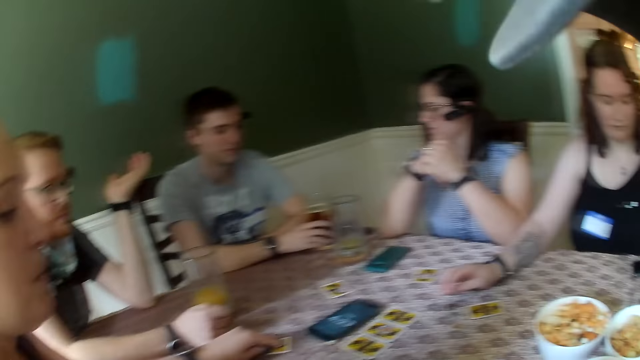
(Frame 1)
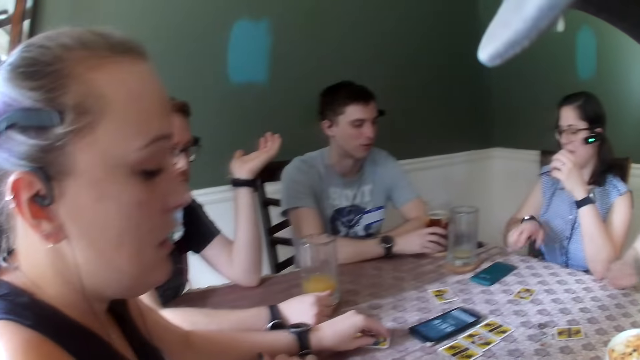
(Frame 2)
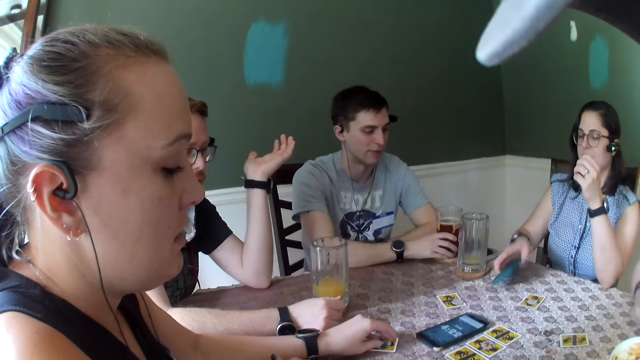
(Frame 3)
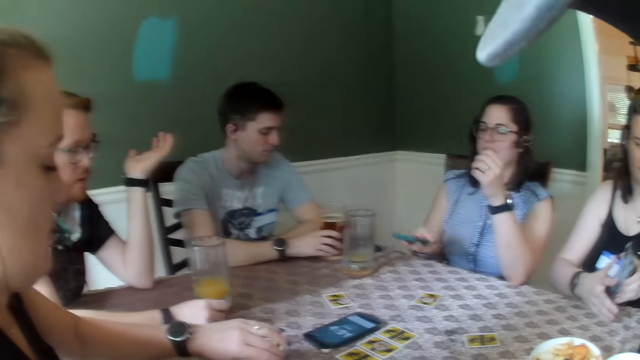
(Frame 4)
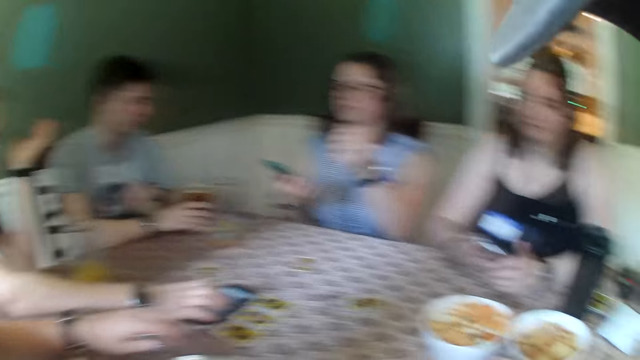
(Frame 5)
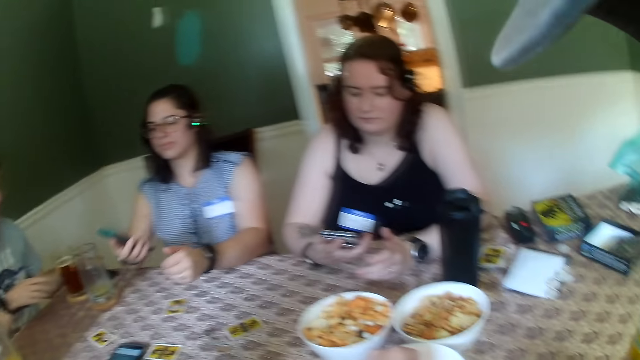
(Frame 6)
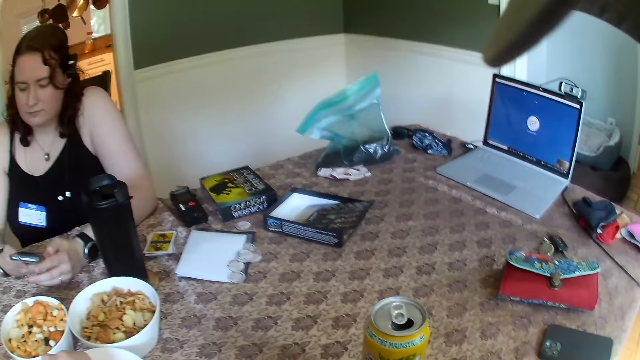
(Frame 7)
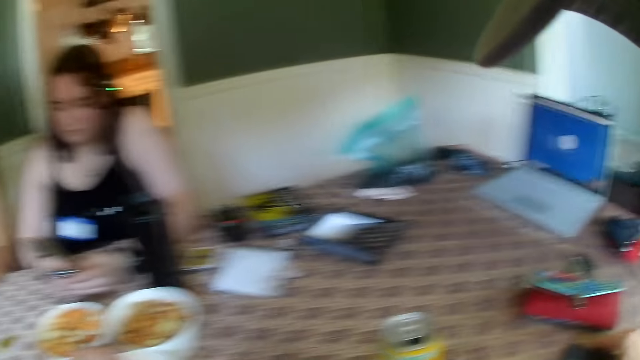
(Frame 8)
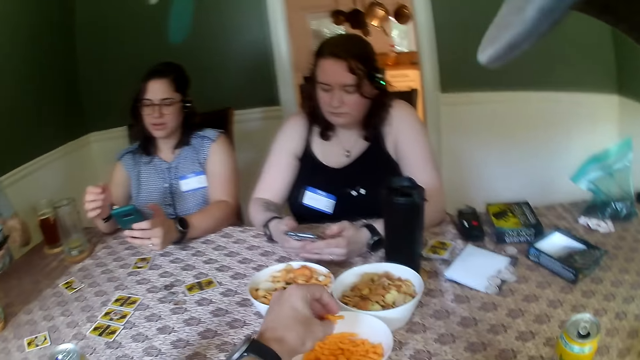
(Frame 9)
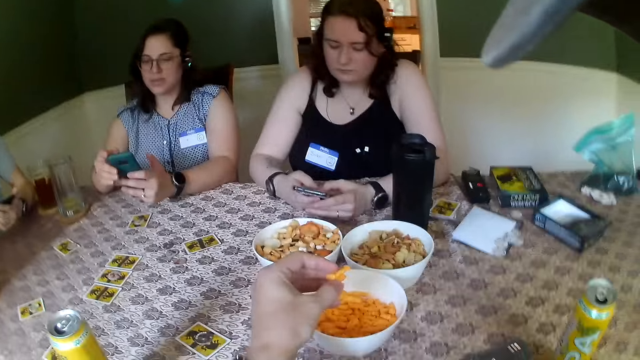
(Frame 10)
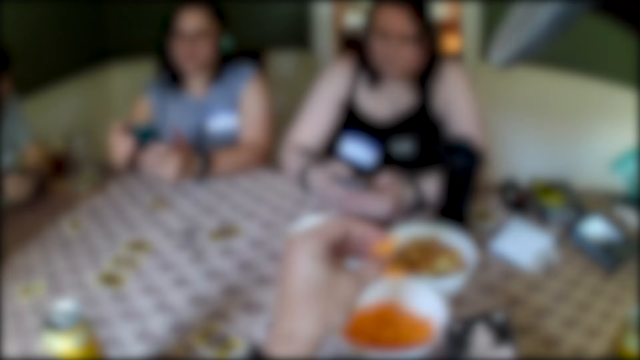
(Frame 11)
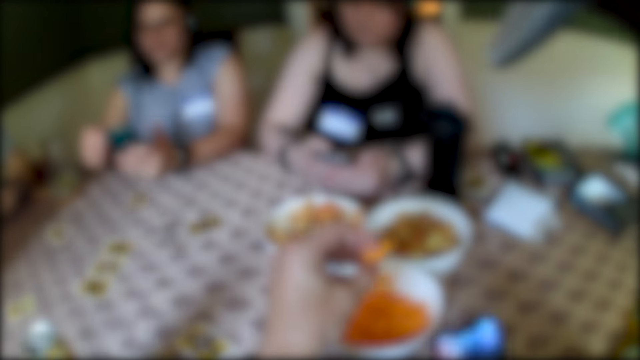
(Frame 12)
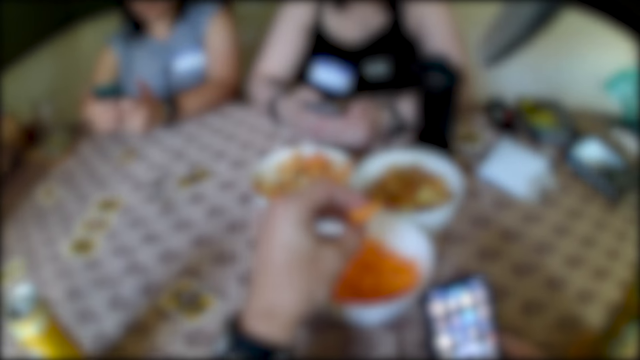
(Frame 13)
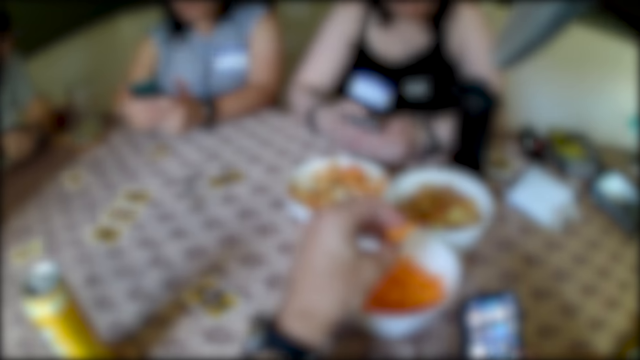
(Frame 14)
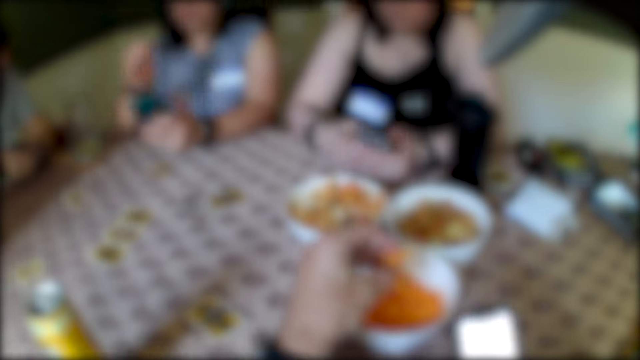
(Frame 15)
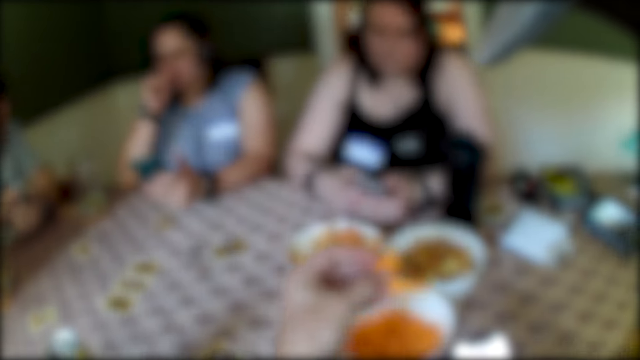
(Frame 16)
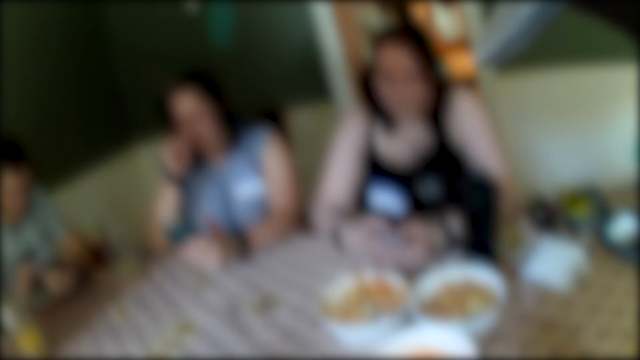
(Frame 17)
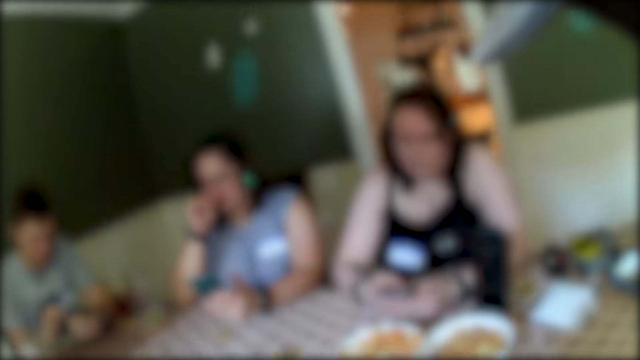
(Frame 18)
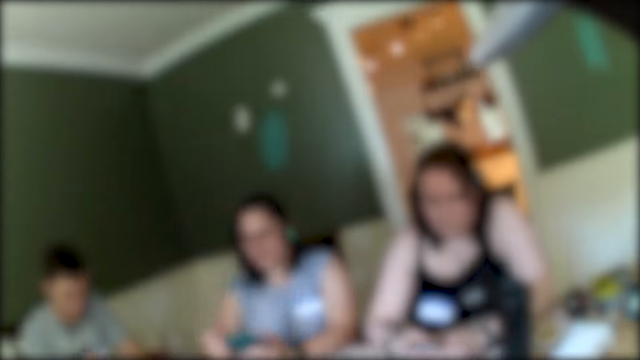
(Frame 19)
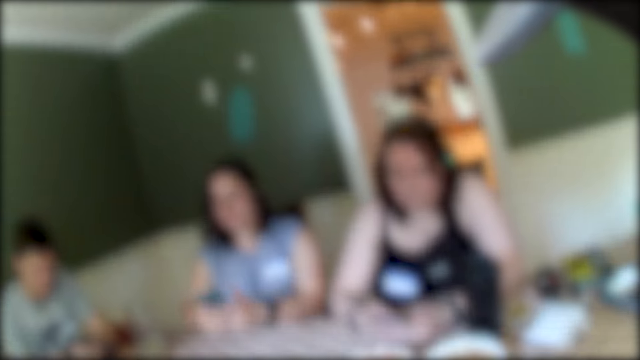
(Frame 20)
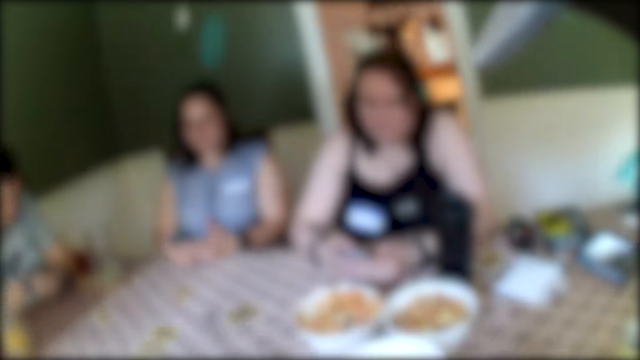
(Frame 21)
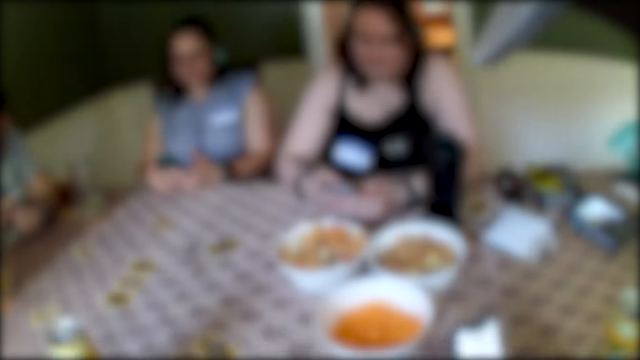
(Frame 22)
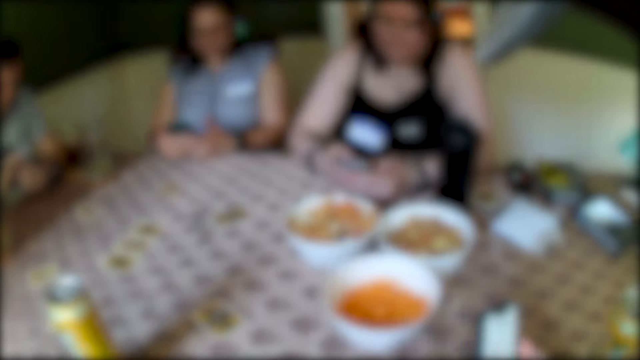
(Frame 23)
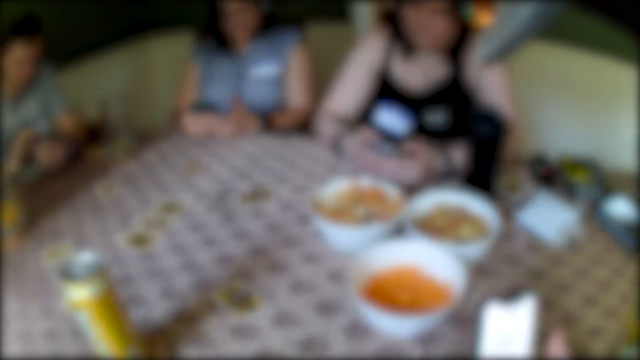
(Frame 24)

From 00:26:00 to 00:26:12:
A woman picks up a phone from the table with her right hand. Another woman presses a phone with both hands. A man holds a phone with both hands. The camera wearer picks up snacks from a white plate on the table. He eats the snack in his left hand and dials the phone.

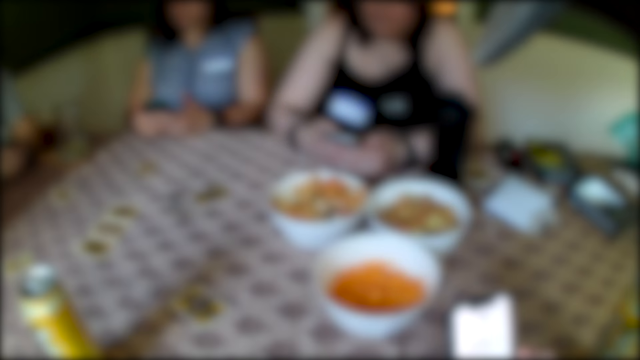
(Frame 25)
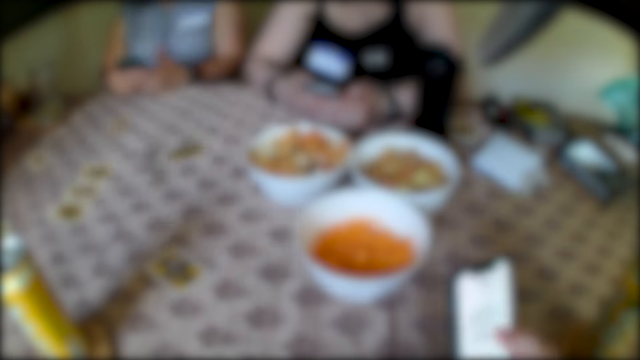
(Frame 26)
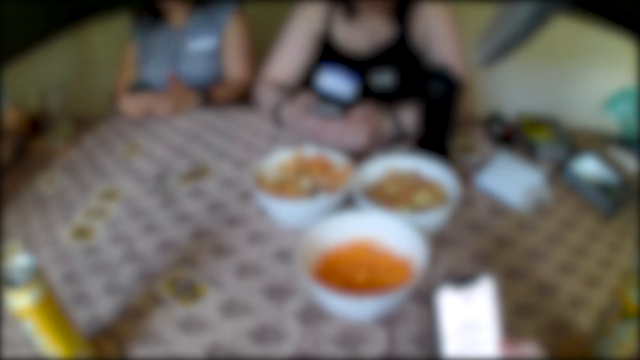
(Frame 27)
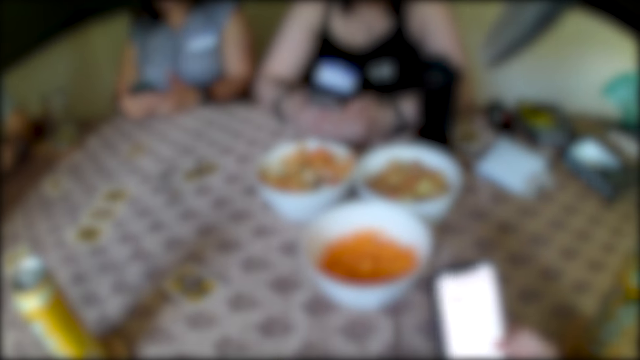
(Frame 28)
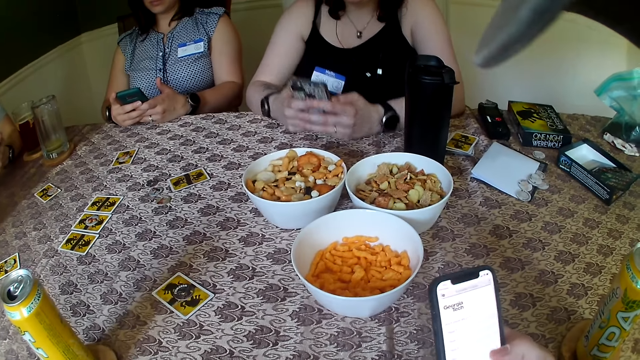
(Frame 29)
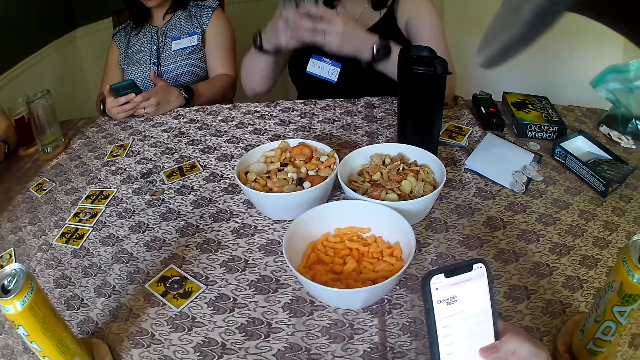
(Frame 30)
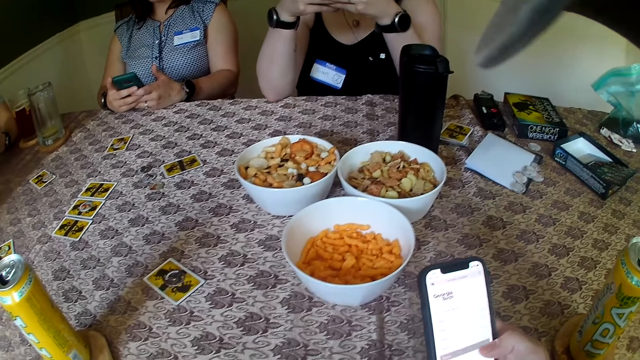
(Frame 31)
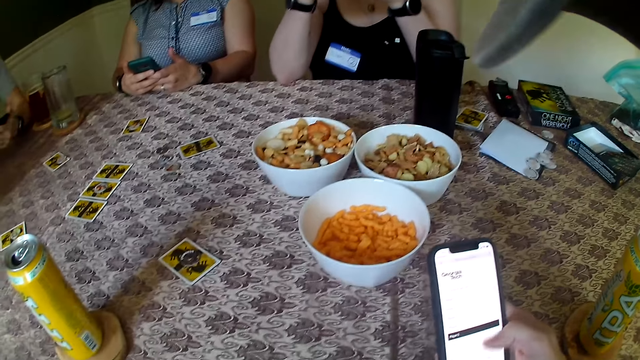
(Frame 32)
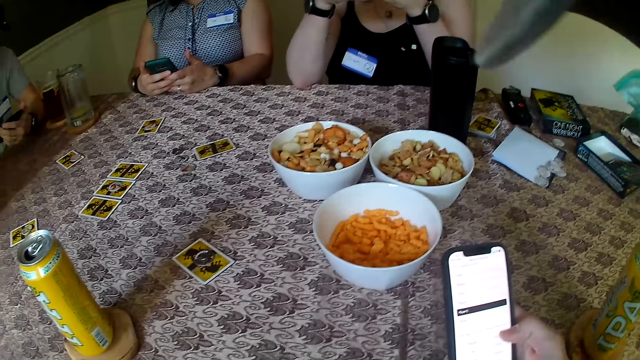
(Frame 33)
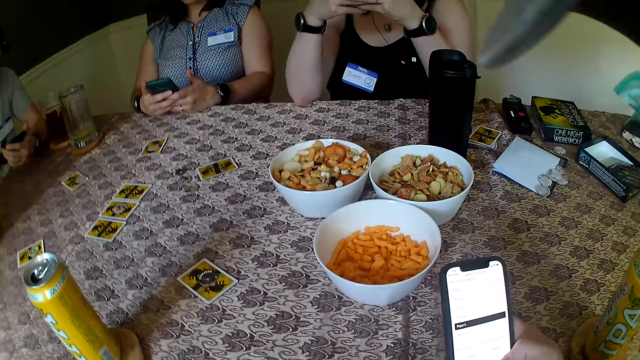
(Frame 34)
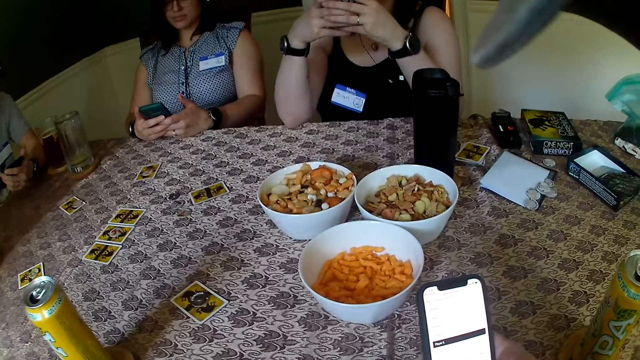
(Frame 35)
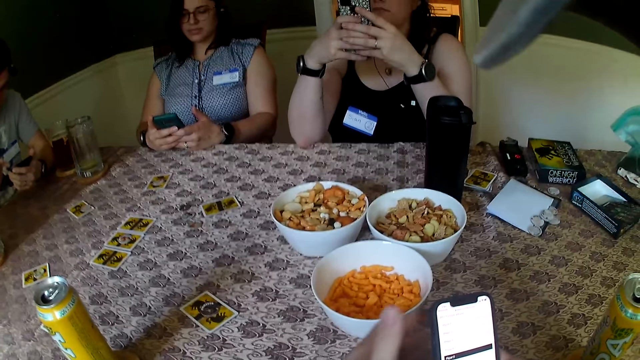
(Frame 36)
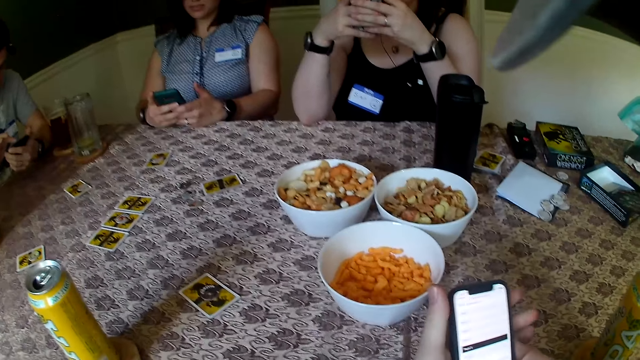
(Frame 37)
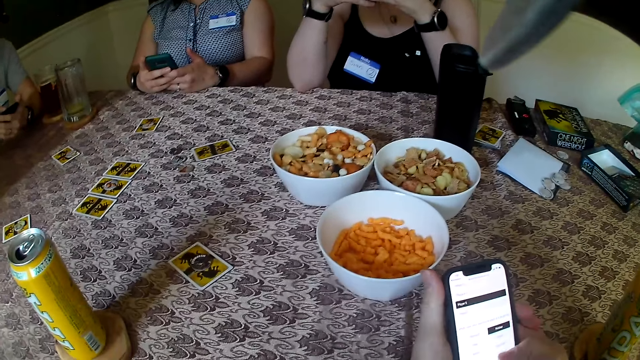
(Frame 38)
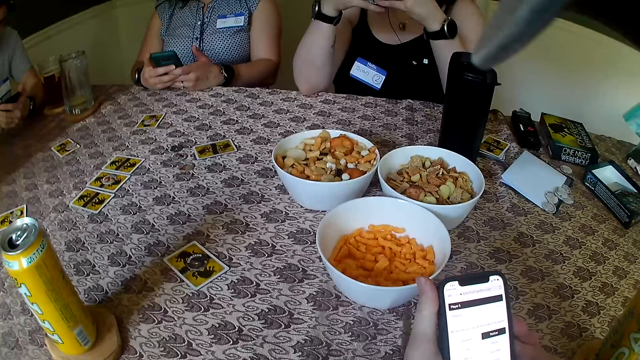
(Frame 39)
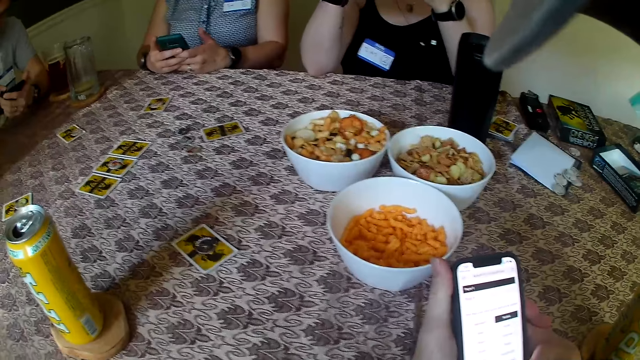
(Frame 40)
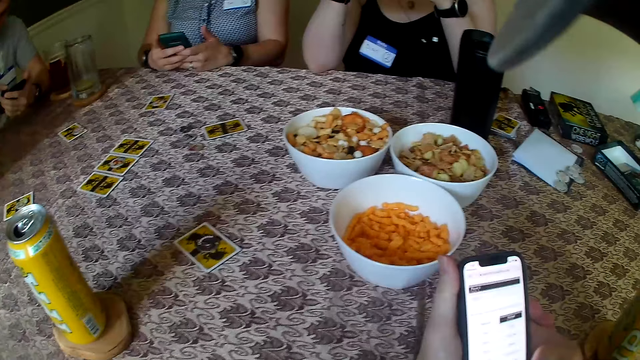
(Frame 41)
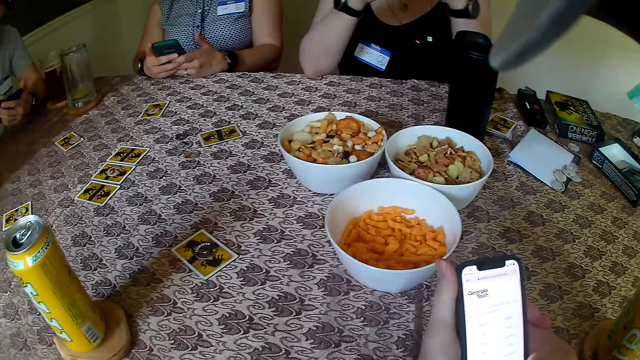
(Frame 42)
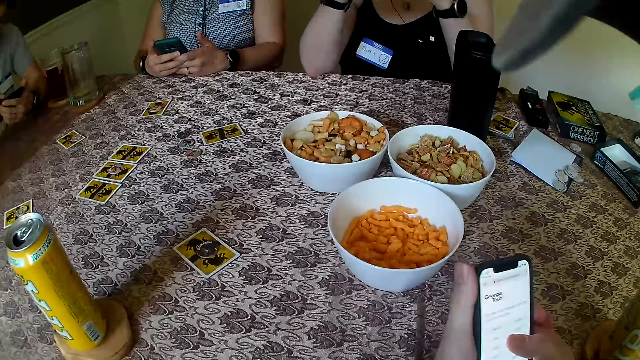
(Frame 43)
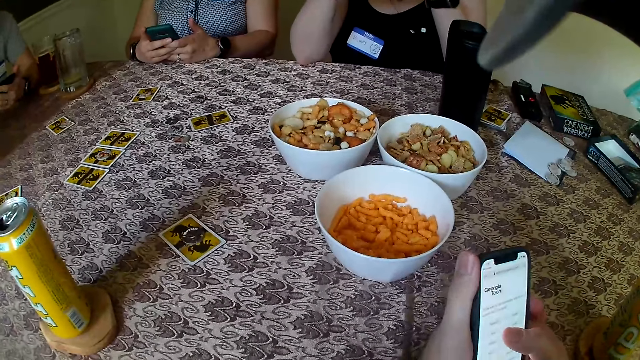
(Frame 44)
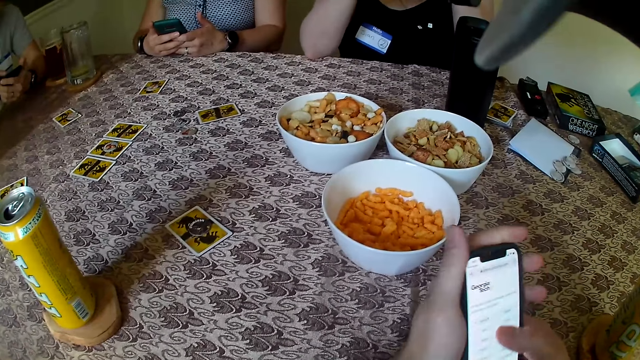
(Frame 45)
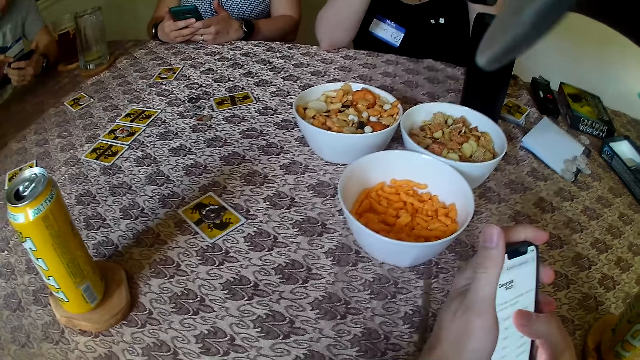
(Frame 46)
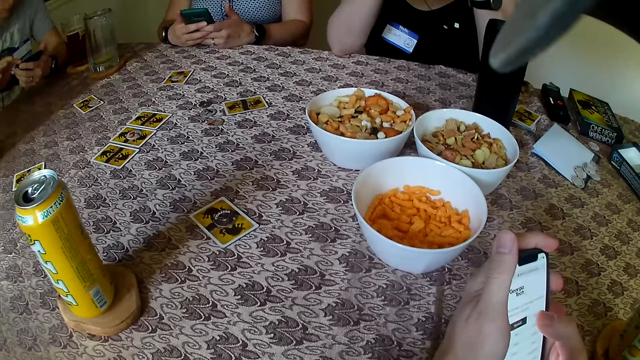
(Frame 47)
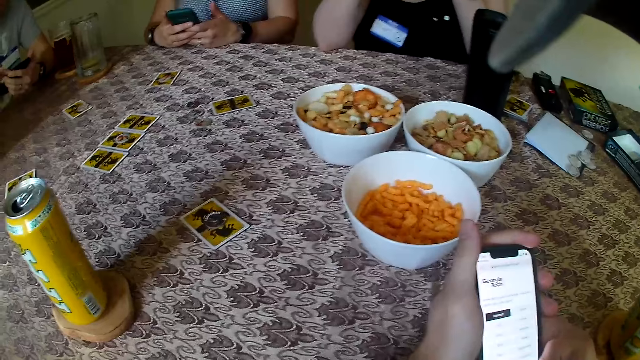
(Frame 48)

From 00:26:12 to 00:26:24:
The camera wearer holds a phone with his right hand. A woman dials a phone. The camera wearer presses the phone with his right hand. A man dials a phone. The camera wearer holds the phone with his left hand. He presses the phone in his left hand with his right hand.
